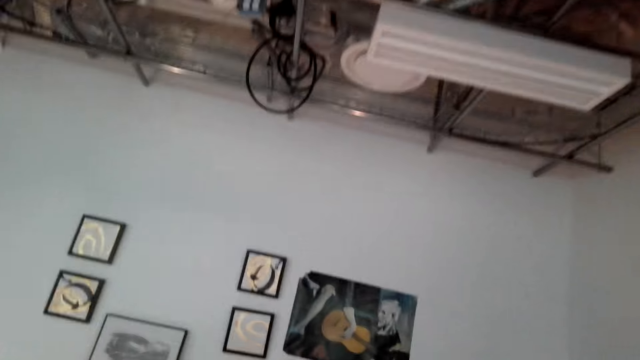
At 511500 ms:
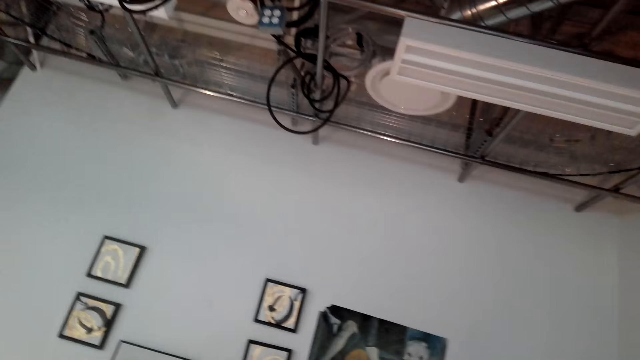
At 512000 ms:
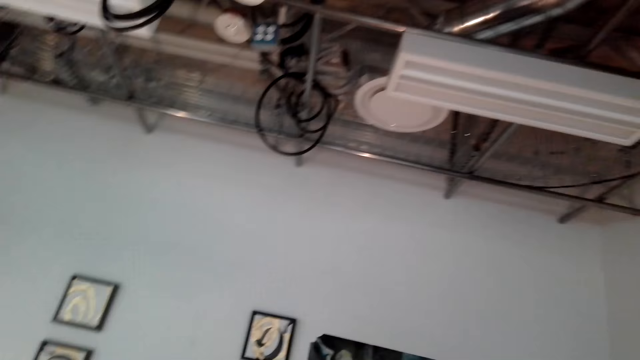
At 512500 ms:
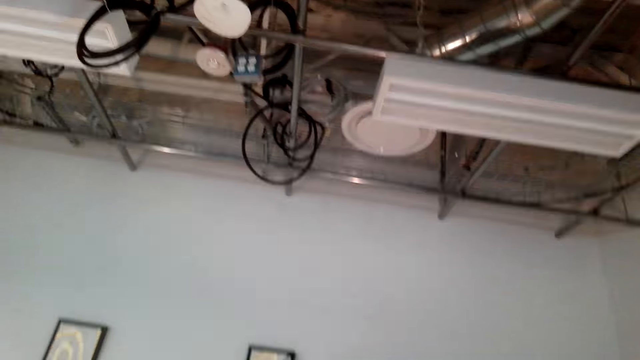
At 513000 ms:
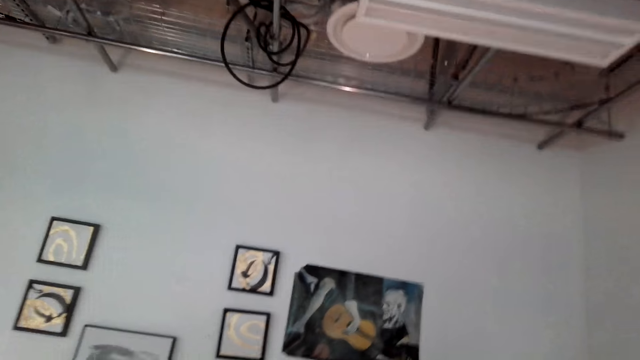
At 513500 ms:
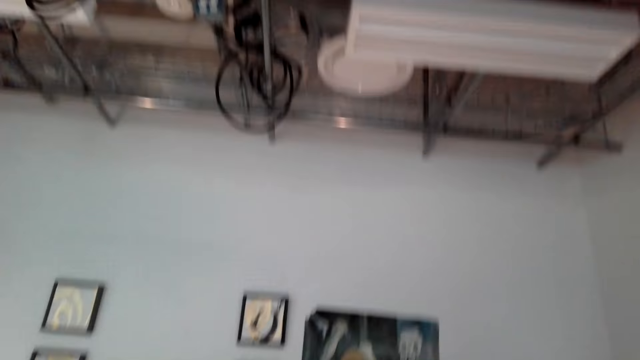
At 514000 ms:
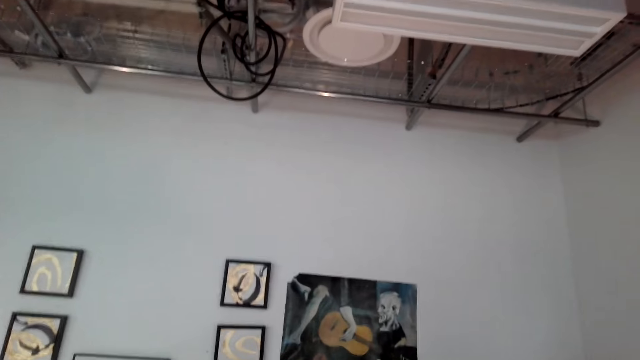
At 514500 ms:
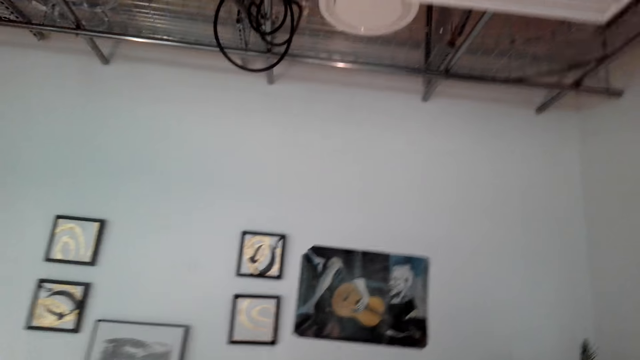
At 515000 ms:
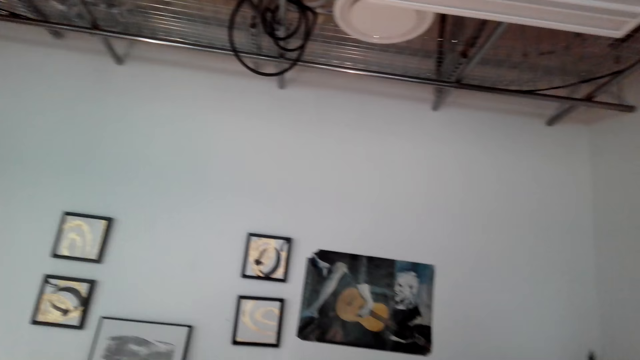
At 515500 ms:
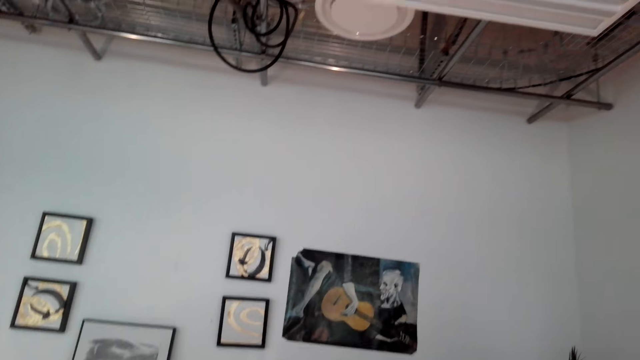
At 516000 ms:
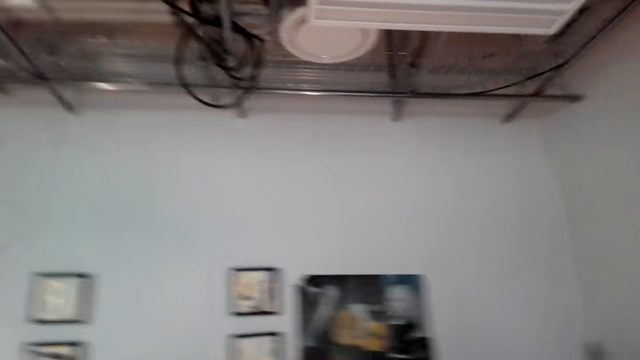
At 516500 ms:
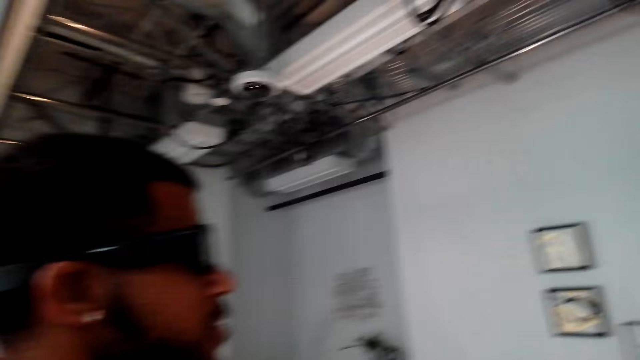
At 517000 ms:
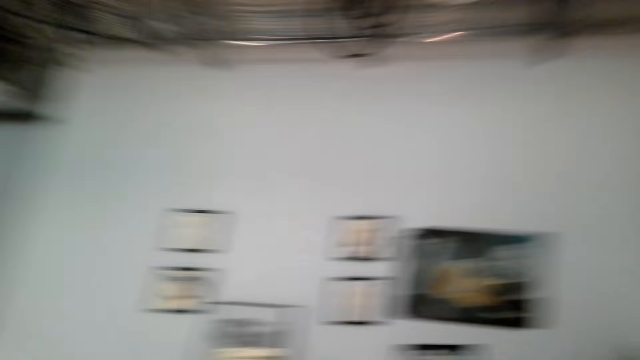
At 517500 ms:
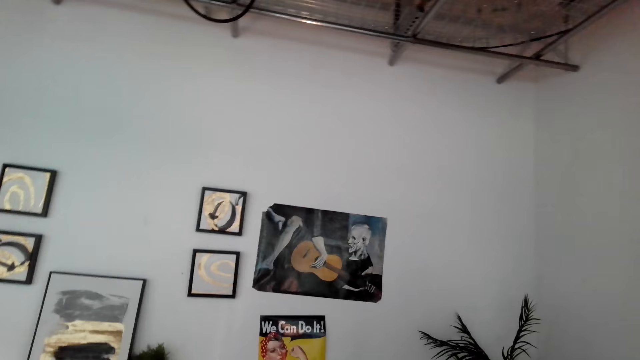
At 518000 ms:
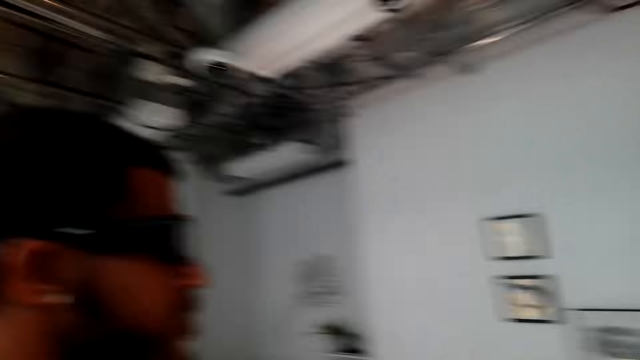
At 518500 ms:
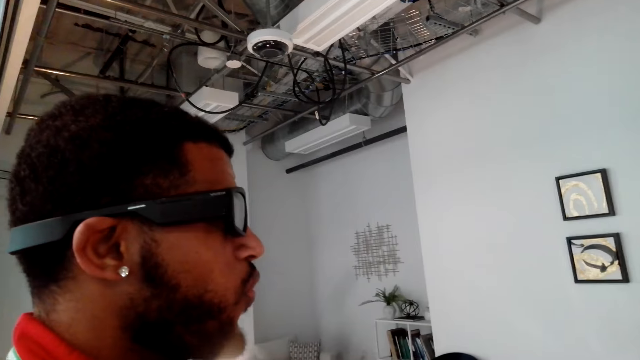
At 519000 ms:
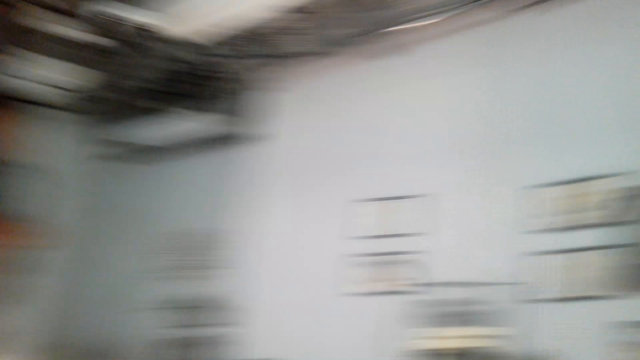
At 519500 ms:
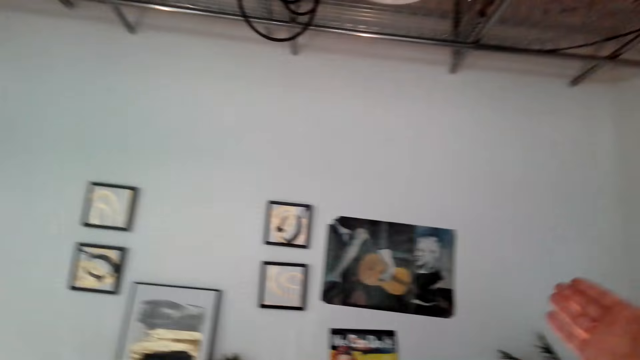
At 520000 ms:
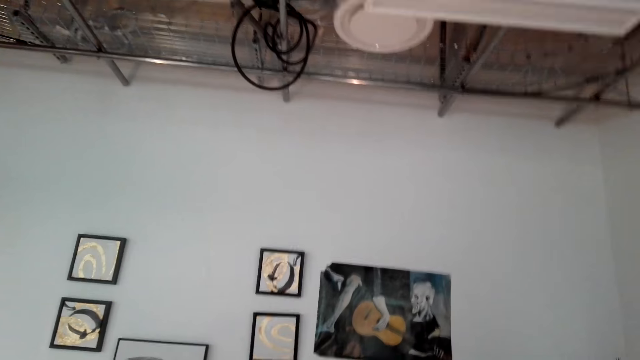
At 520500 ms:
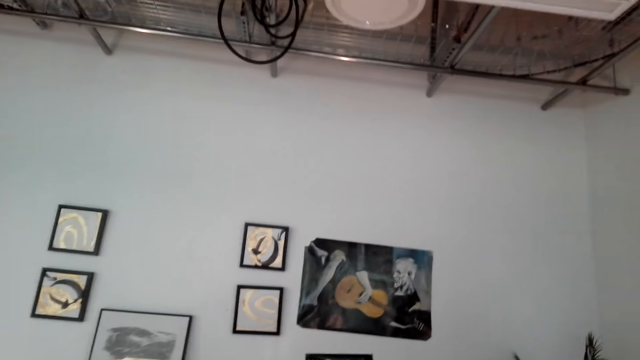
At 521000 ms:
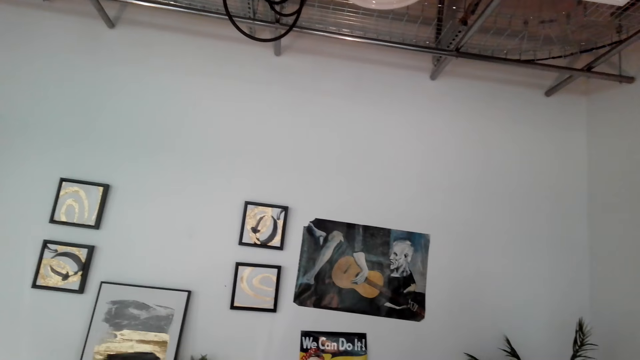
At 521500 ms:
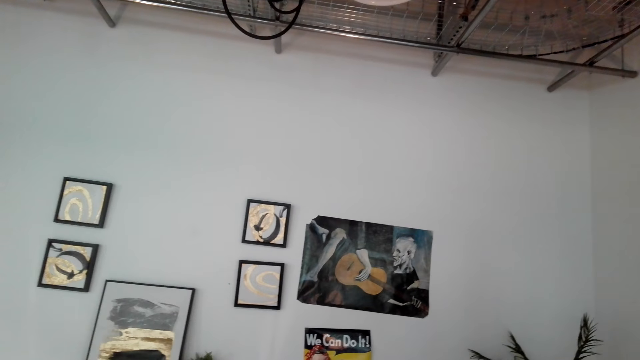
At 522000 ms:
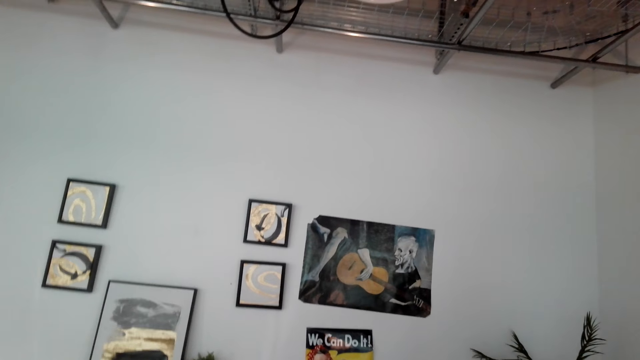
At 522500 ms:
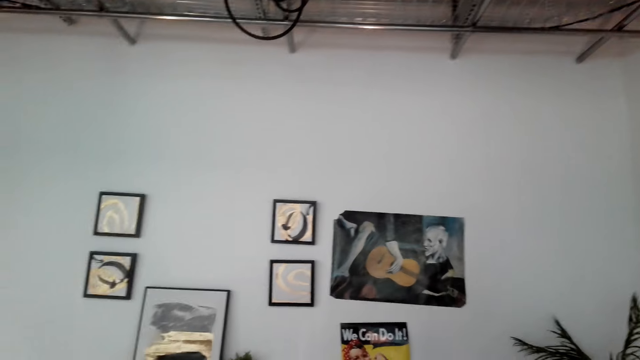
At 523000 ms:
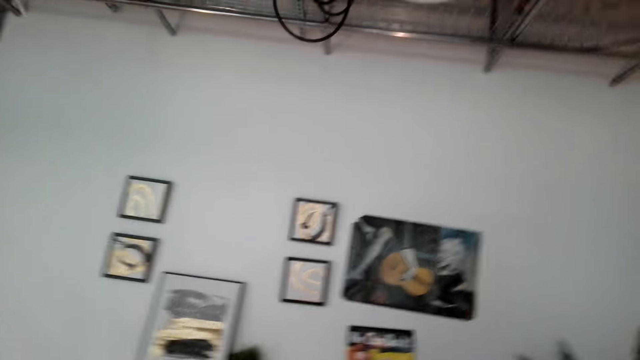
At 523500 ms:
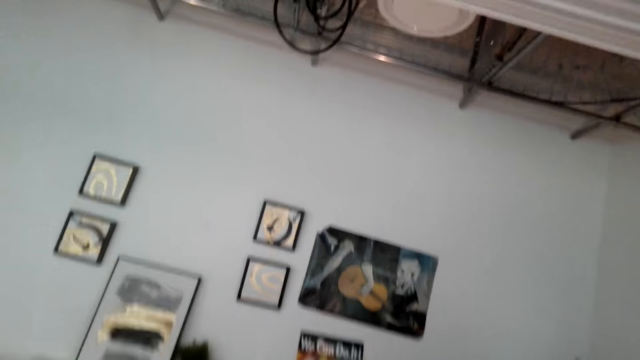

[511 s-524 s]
A man dialogues with the camera wearer. The camera wearer glances at paintings at the wall. He points at the wall with his hand.

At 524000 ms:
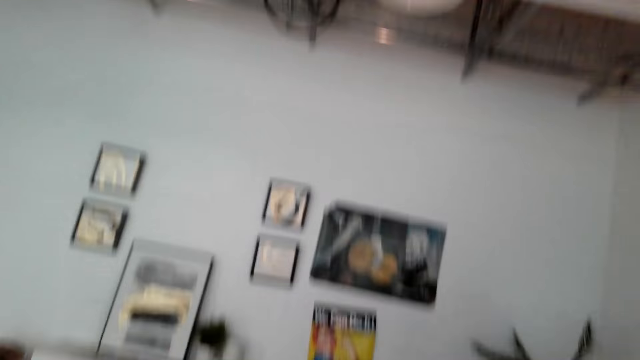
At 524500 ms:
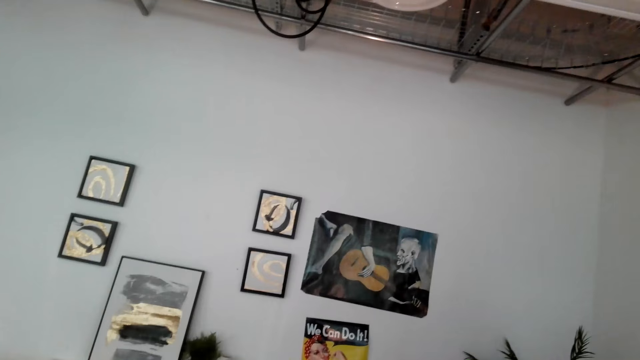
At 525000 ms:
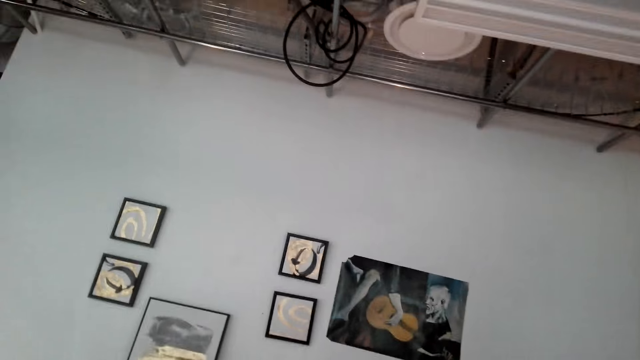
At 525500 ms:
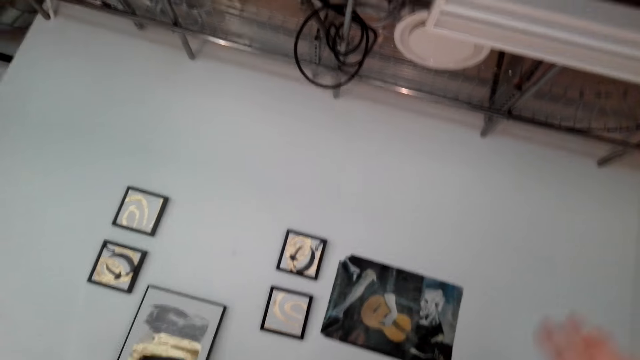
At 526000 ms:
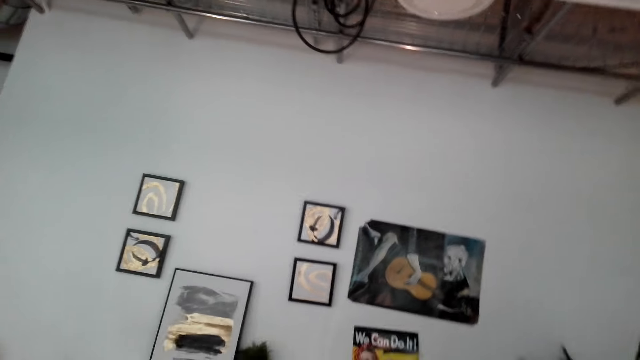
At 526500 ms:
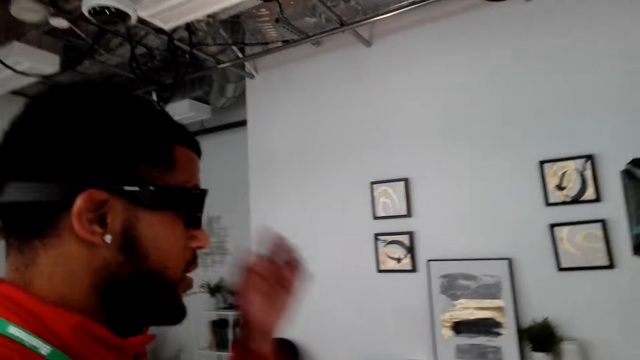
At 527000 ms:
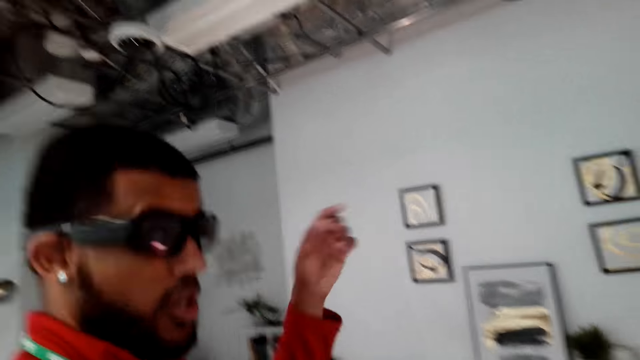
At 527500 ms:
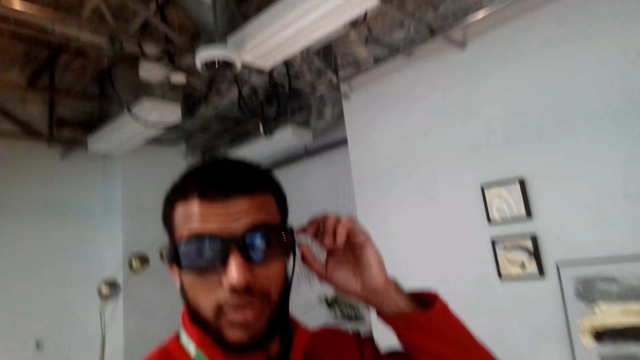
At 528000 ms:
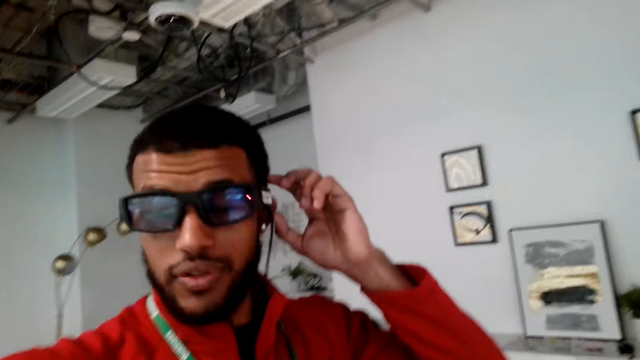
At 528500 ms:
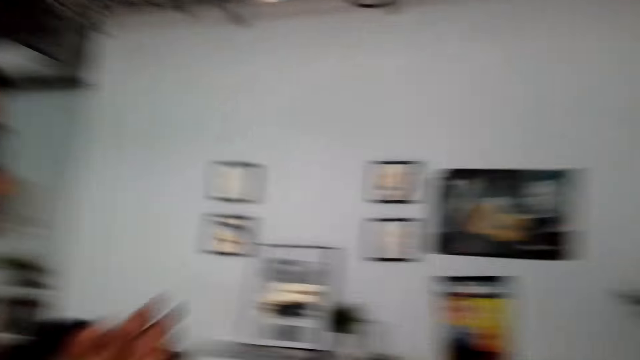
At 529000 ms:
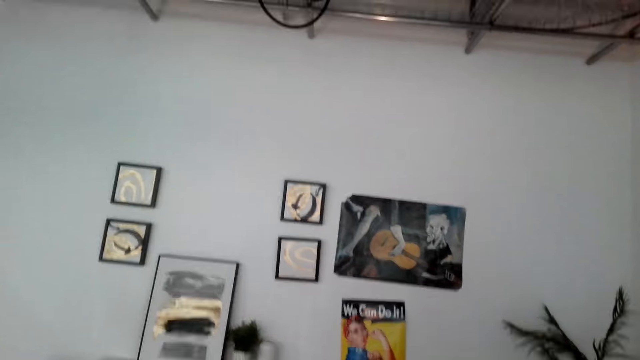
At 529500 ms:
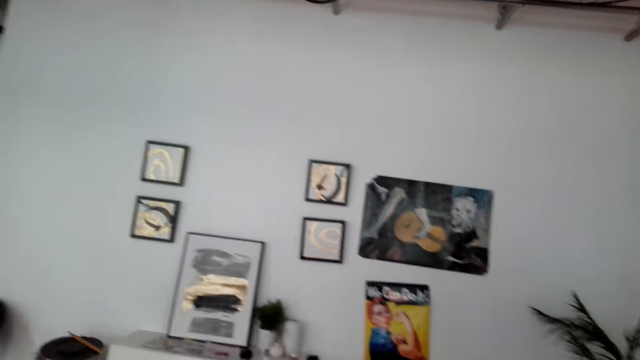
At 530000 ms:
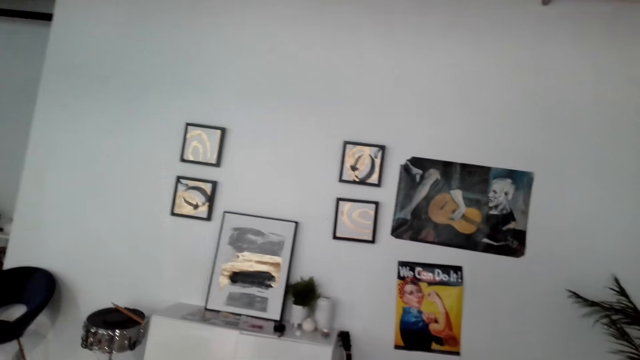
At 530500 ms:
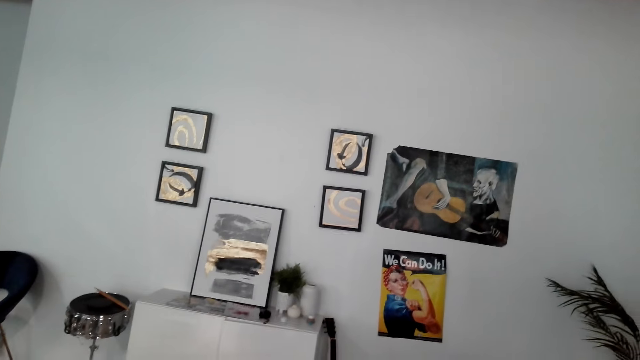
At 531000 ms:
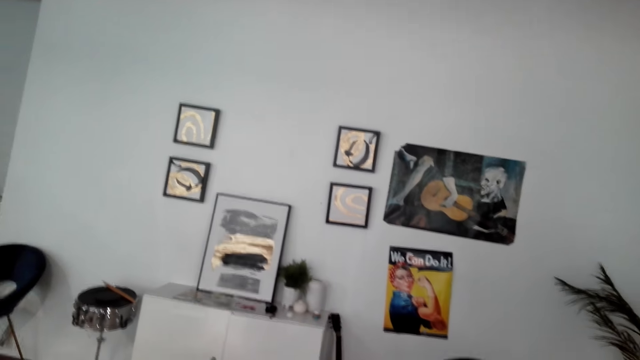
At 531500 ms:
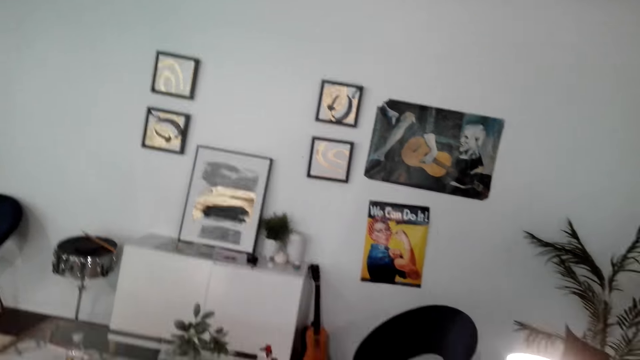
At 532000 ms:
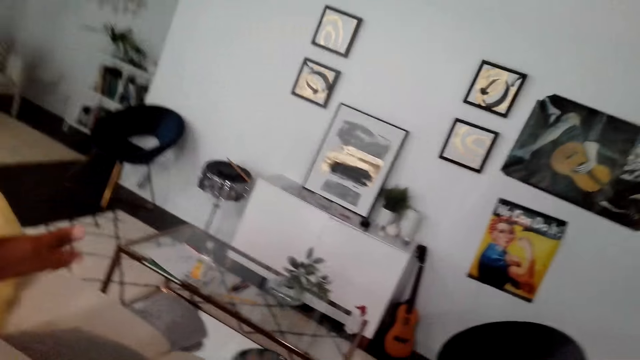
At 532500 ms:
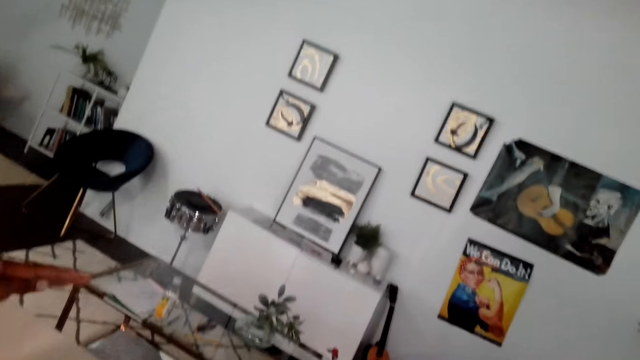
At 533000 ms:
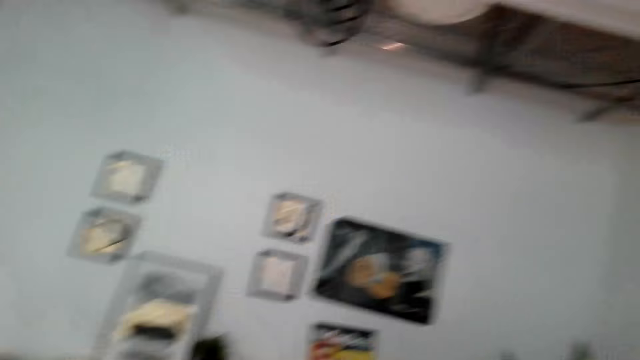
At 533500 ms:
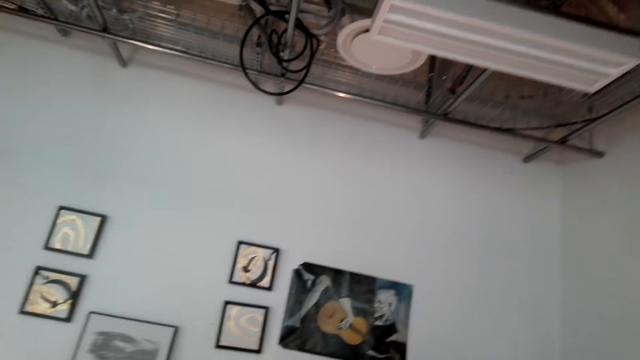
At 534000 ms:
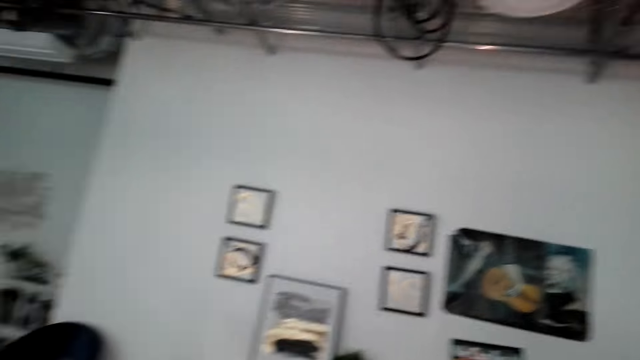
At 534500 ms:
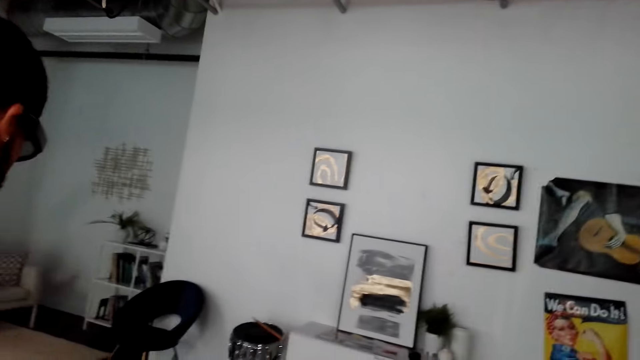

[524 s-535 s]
A man dialogues with the camera wearer. The man points at the wall with his finger. The camera wearer glances at paintings at the wall.
